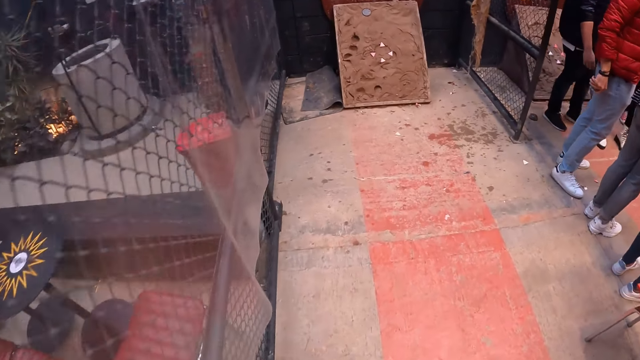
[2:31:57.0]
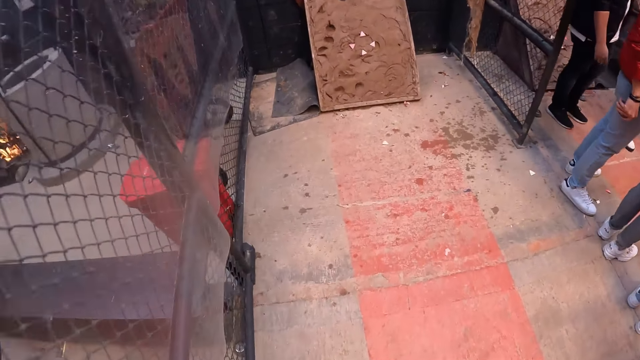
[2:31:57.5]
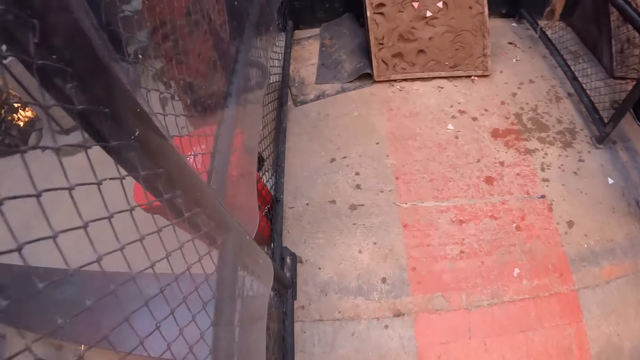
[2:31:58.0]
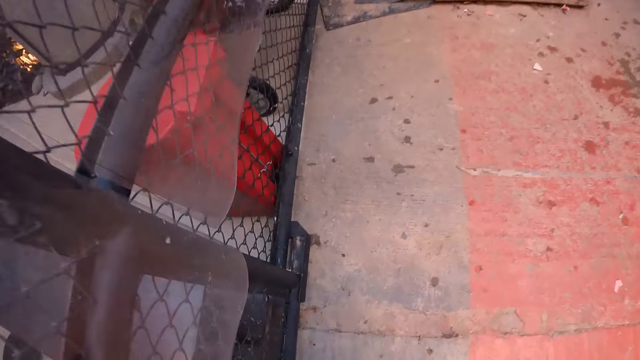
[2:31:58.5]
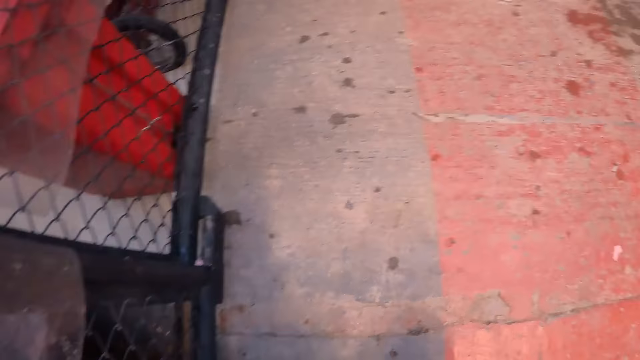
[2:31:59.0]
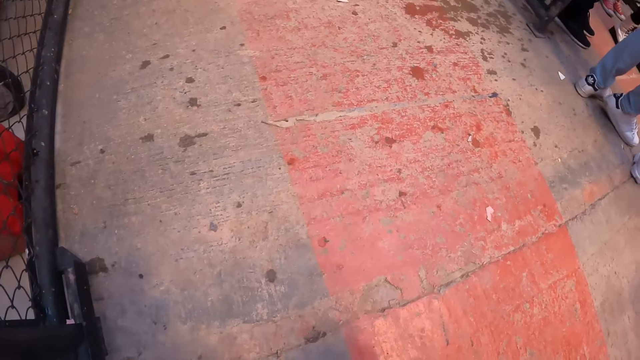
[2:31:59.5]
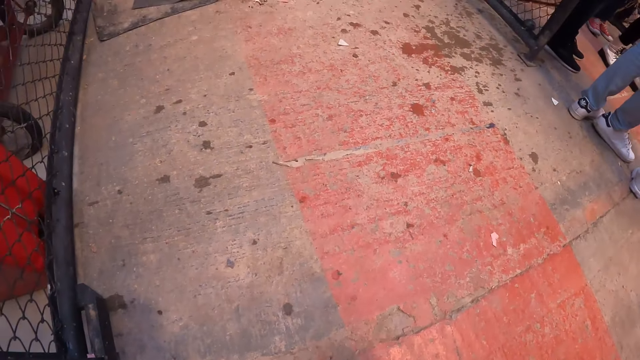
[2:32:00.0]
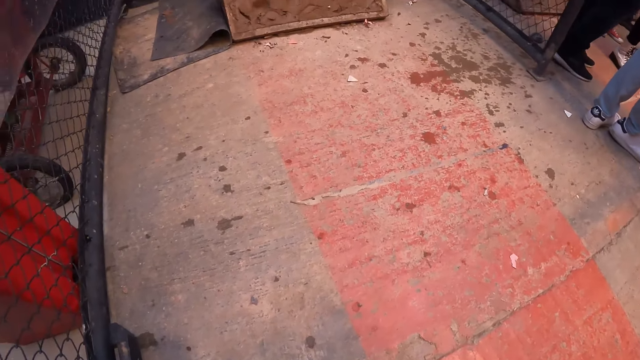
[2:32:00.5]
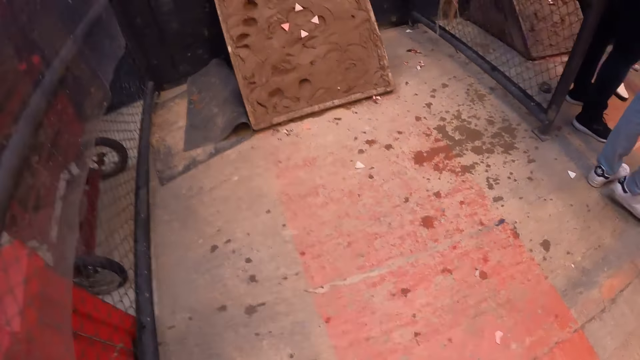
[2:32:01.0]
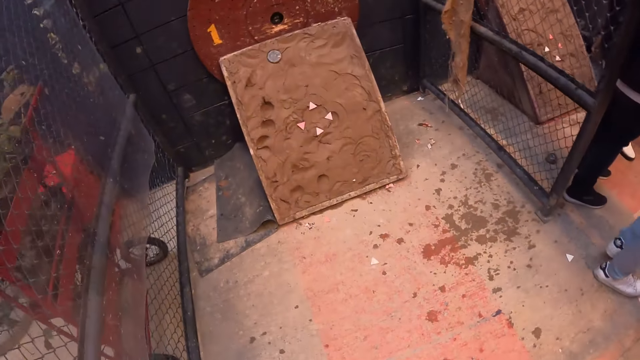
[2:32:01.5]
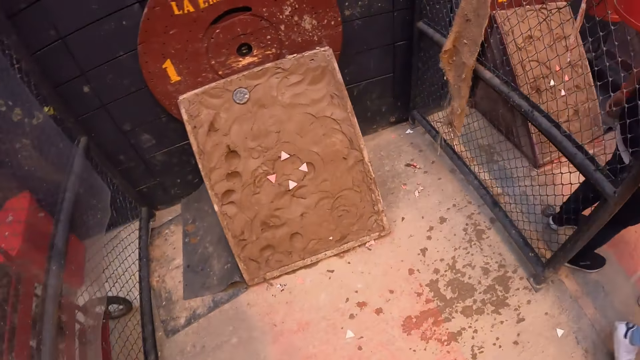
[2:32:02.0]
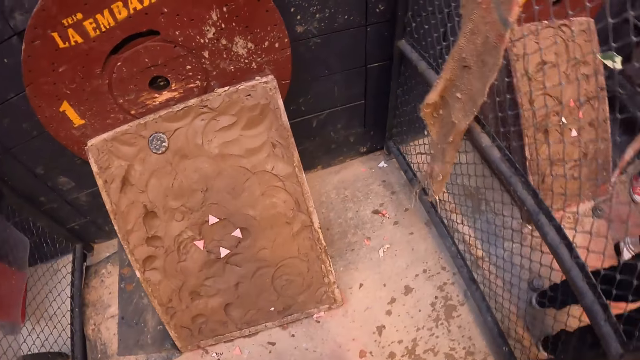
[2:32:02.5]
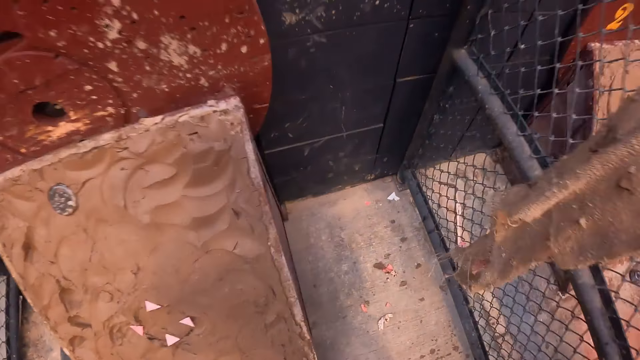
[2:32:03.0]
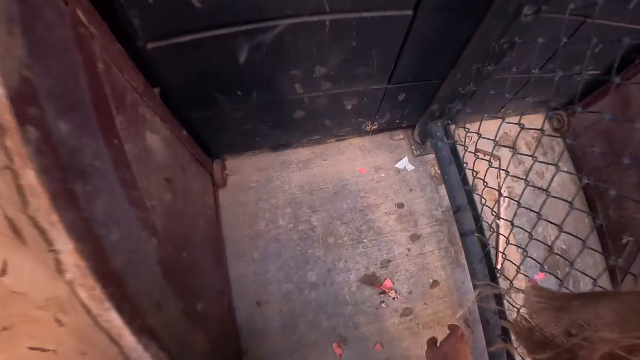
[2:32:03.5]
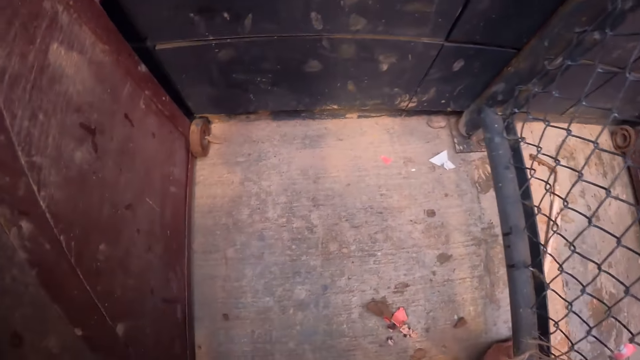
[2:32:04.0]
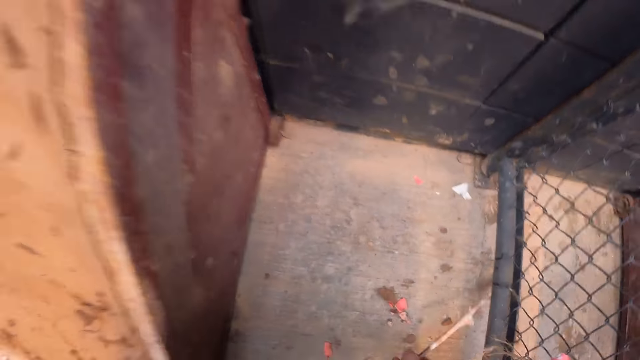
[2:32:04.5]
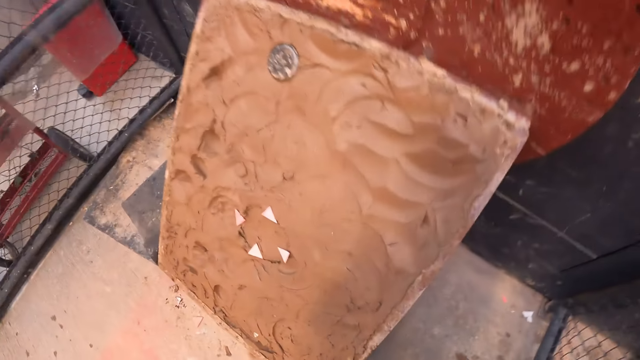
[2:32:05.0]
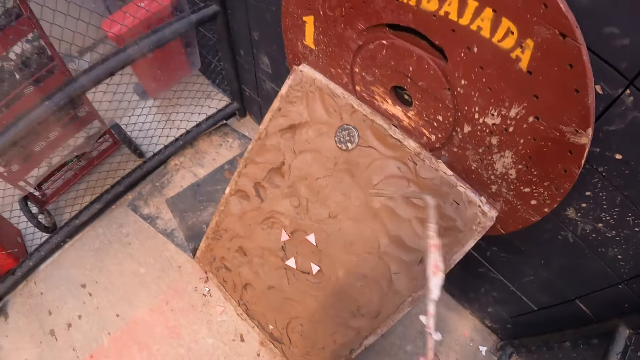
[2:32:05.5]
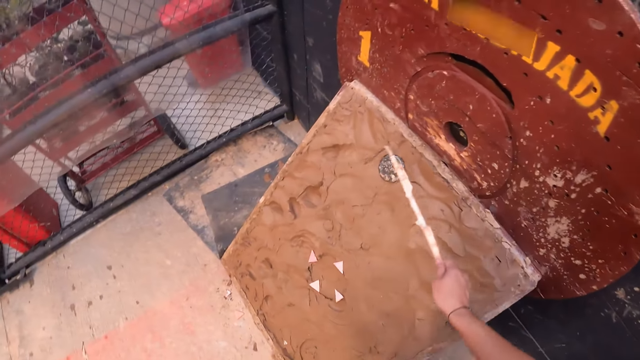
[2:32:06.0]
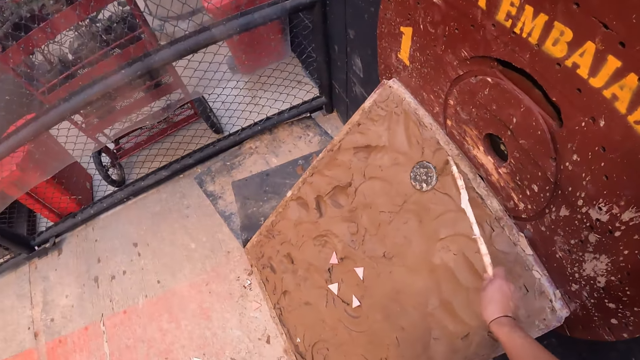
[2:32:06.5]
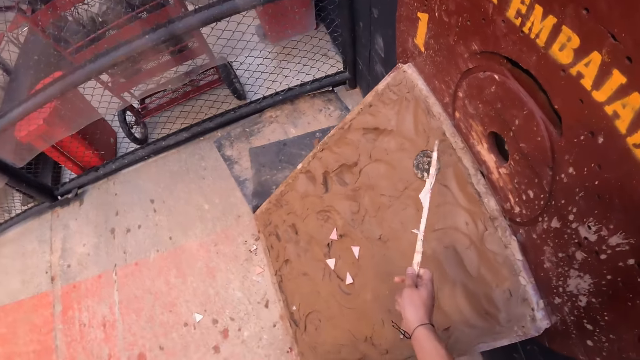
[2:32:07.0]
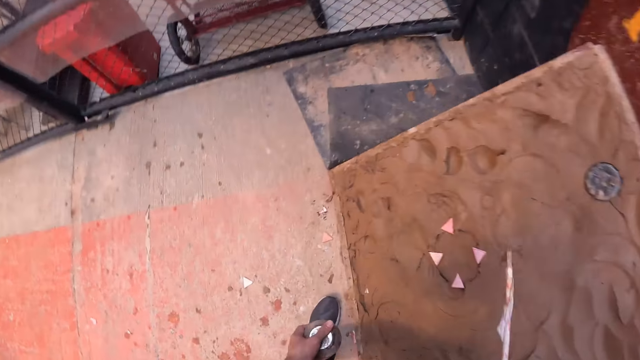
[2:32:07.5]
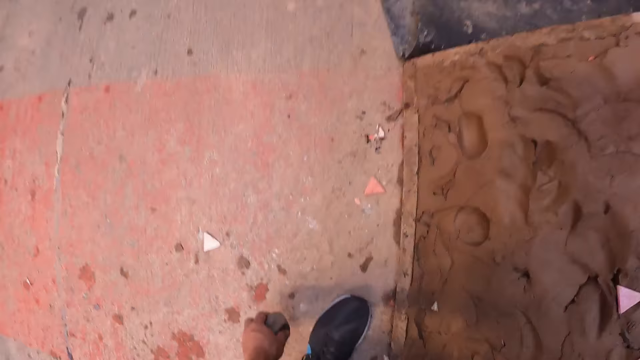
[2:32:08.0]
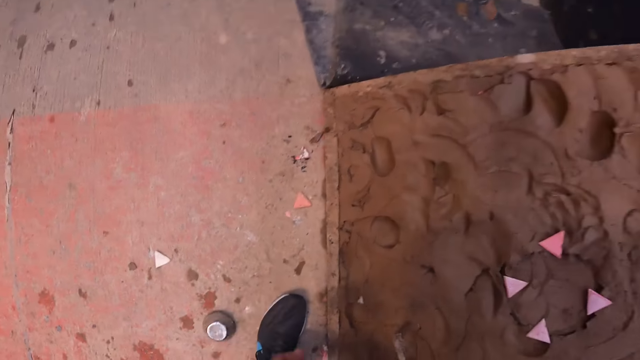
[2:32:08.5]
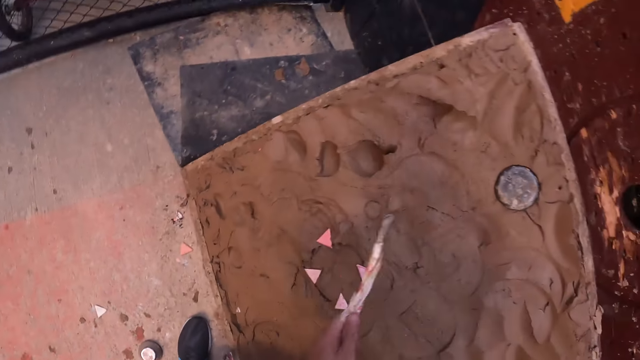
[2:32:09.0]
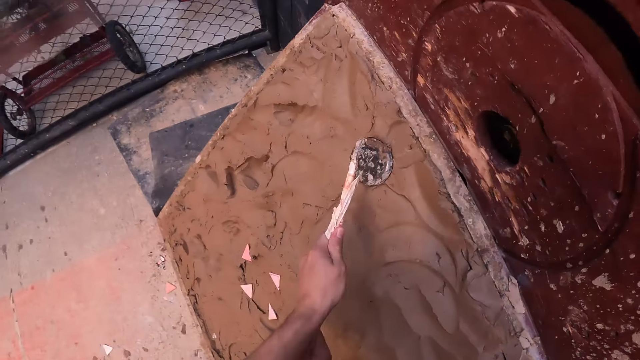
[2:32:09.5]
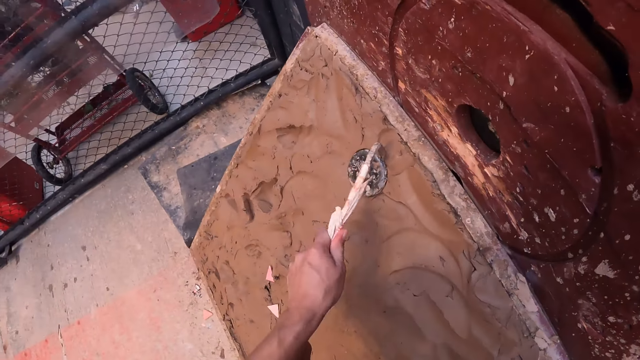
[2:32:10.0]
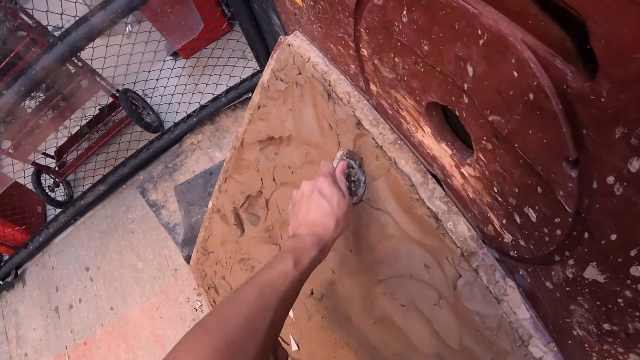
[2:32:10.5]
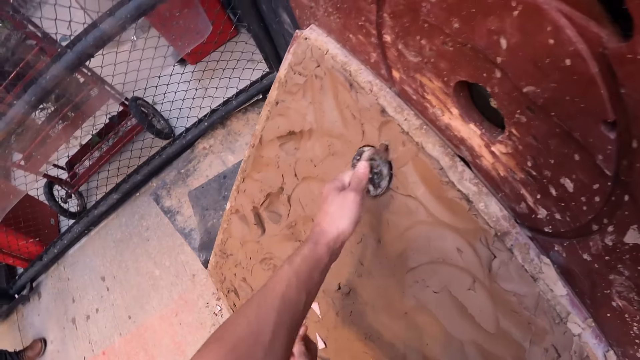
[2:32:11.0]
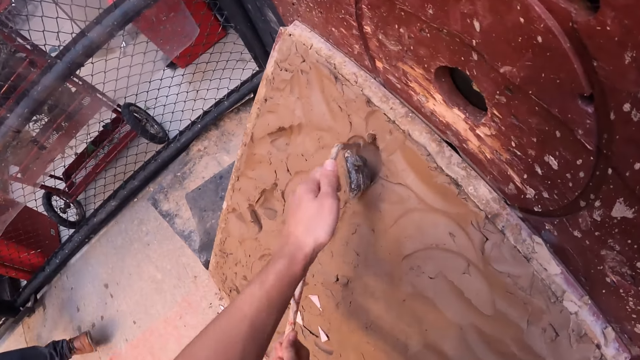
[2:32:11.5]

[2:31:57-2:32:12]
The camera wearer picks up the stone. He picks up a tejo remover or stick from the ground with his right hand. He puts the metal disc from the tejo board with the tejo remover in his right hand. He drops the metal disc on the ground with his left hand. He puts the stone on the table. He puts the metal disc from the tejo board with the tejo remover with both hands.

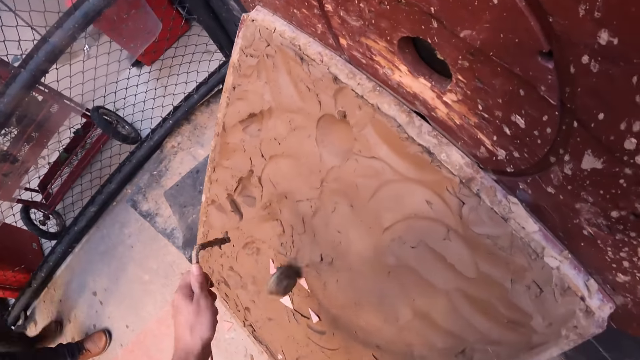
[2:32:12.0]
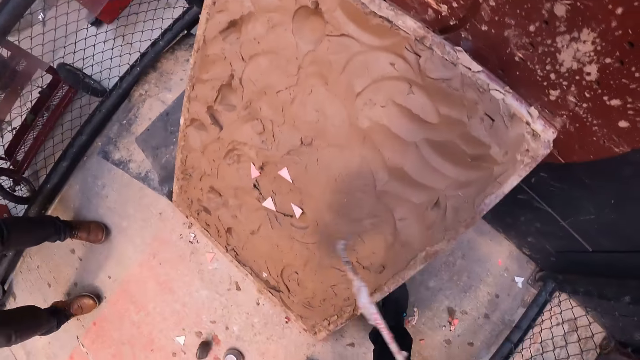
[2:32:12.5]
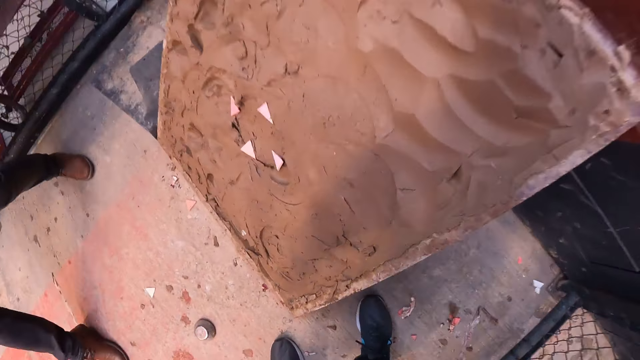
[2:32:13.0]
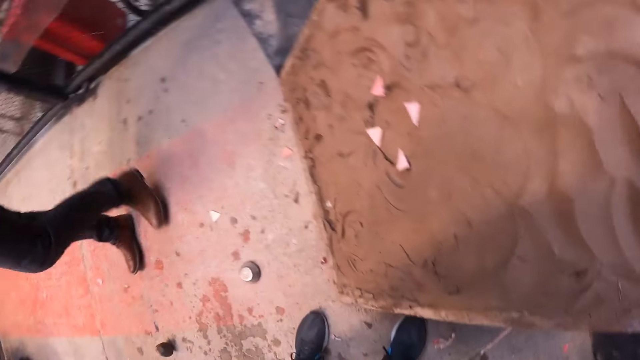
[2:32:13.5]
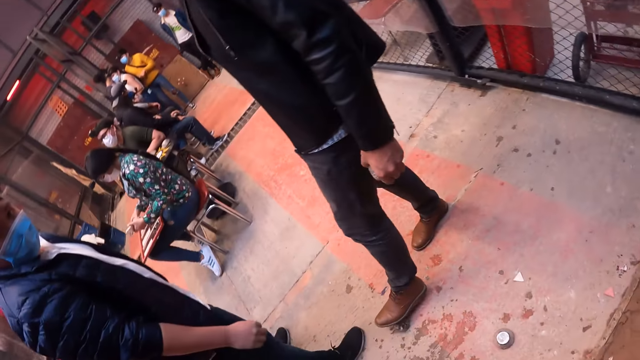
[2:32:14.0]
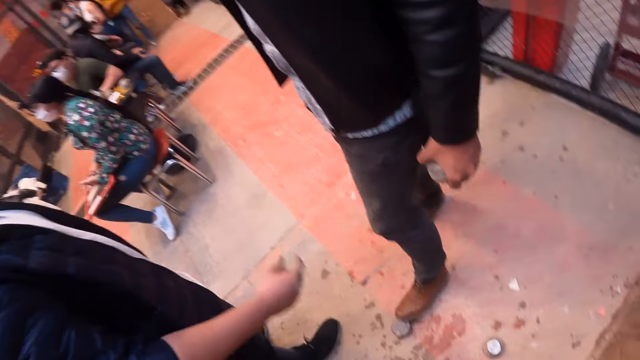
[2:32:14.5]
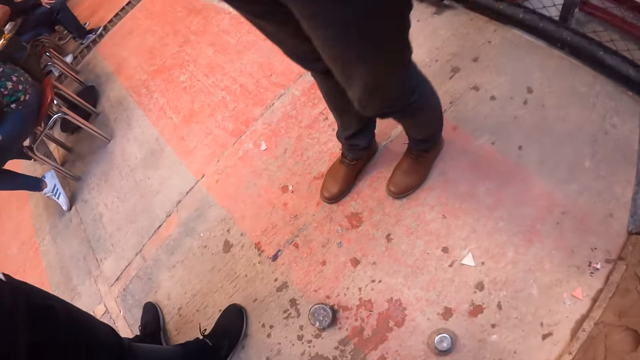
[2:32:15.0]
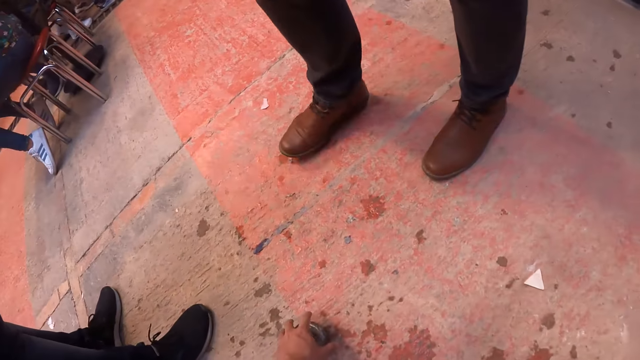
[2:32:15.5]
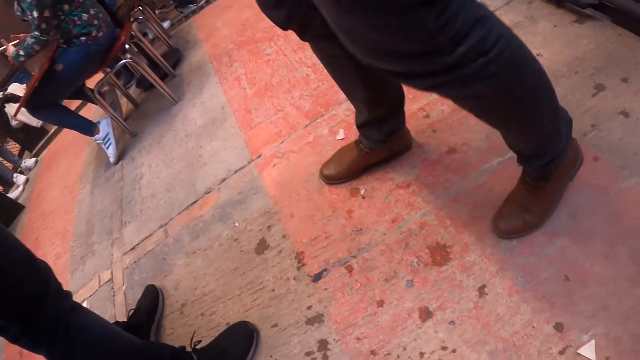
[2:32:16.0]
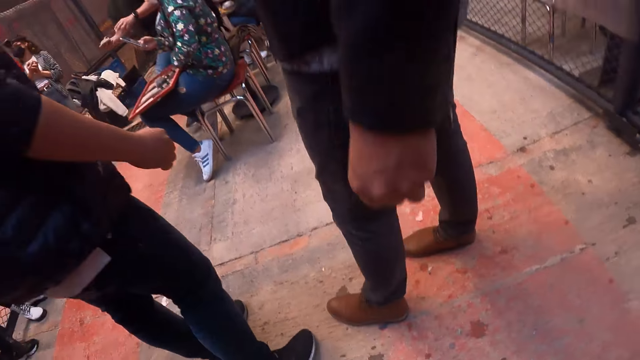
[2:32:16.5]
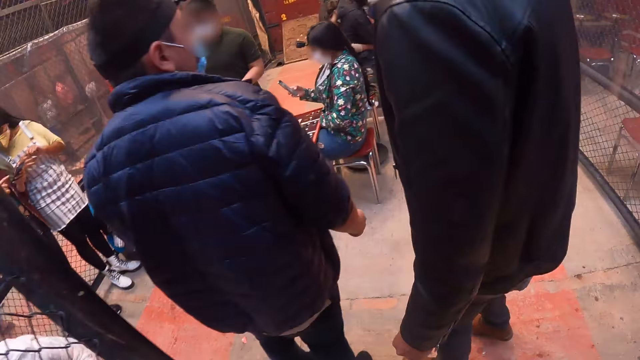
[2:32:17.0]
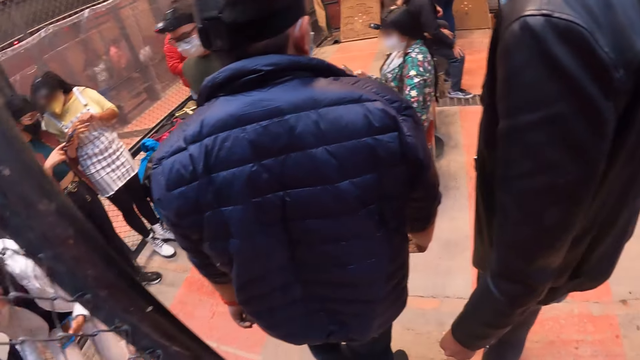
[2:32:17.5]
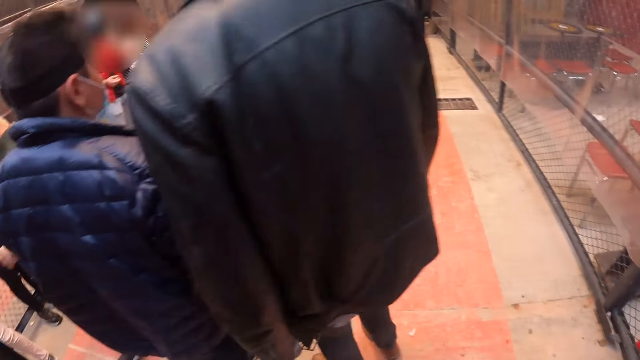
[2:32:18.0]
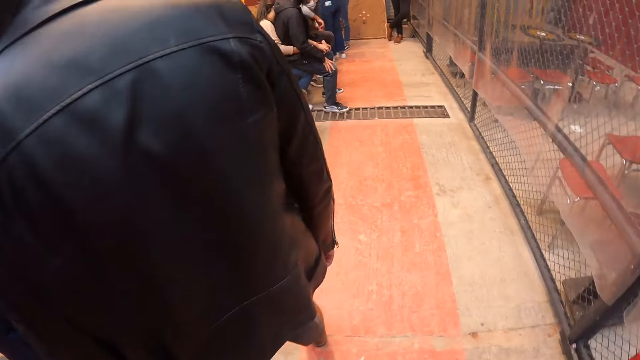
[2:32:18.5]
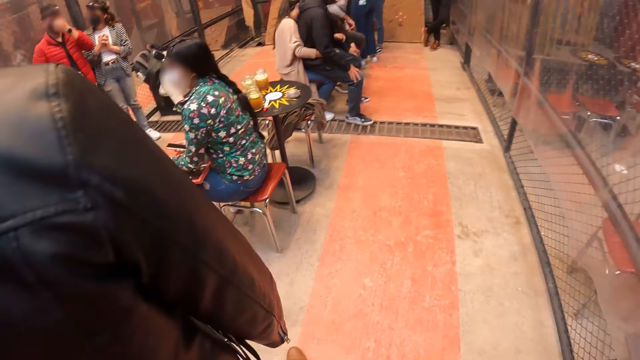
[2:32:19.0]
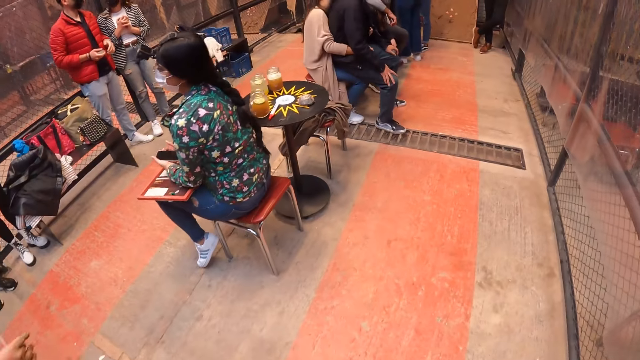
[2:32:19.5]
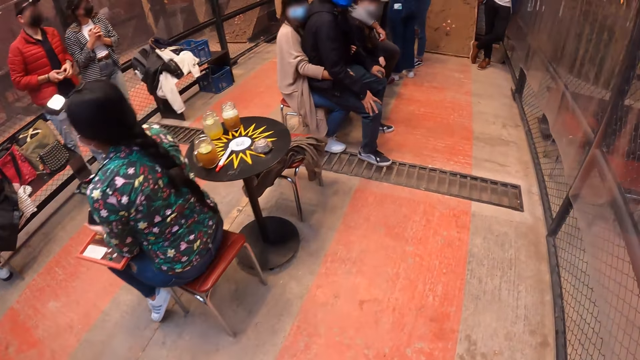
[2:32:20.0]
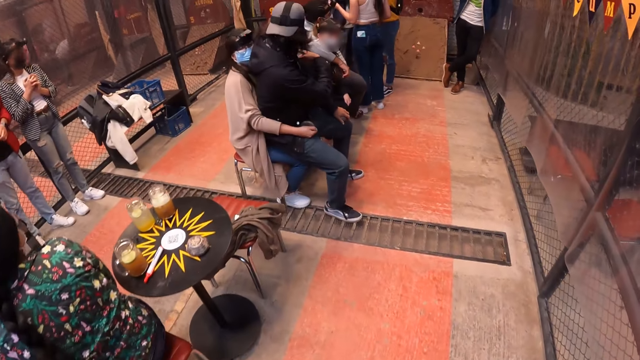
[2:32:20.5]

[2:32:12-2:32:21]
The camera wearer puts the stick on the ground. A man stops the metal disc on the ground with his left hand. The camera wearer looks around the room. He picks up the metal disc on the ground with his left hand. He walks around the forest.
